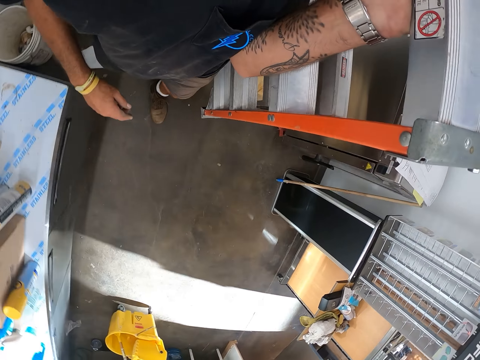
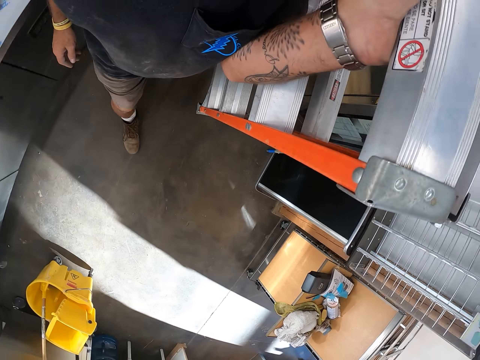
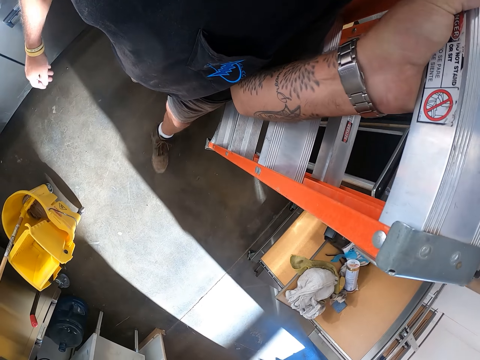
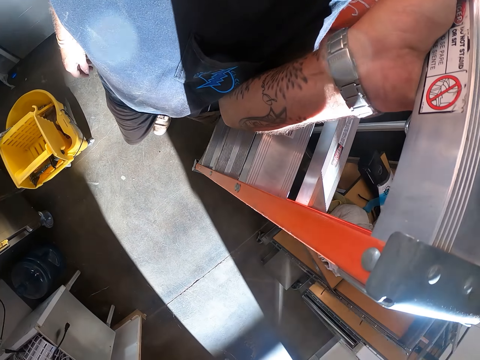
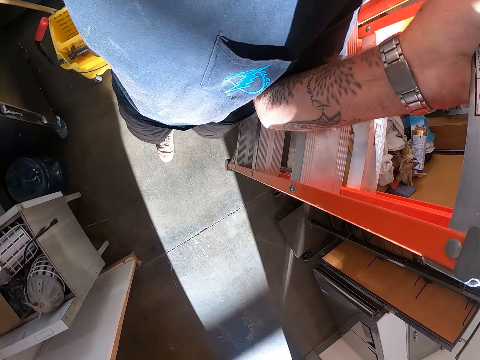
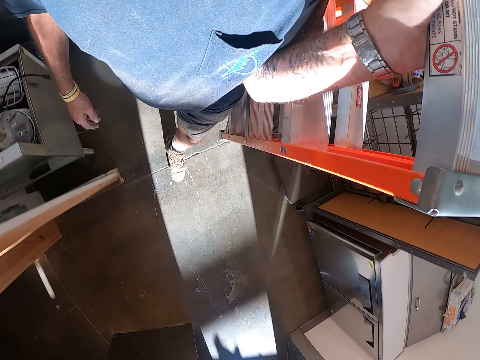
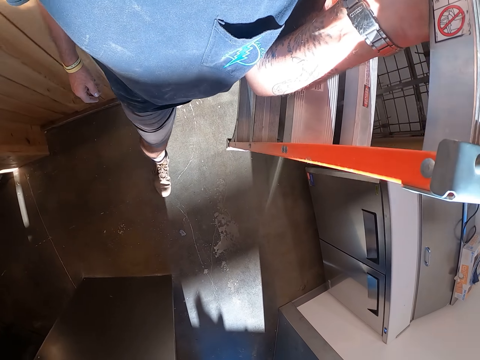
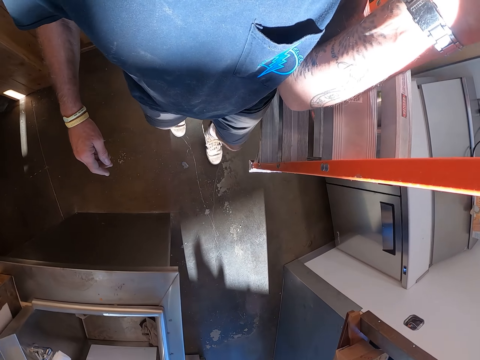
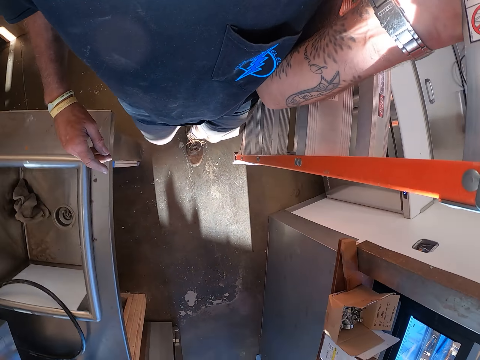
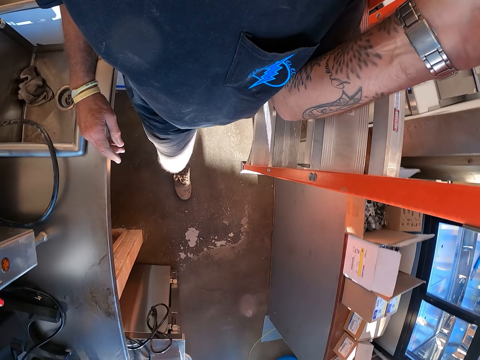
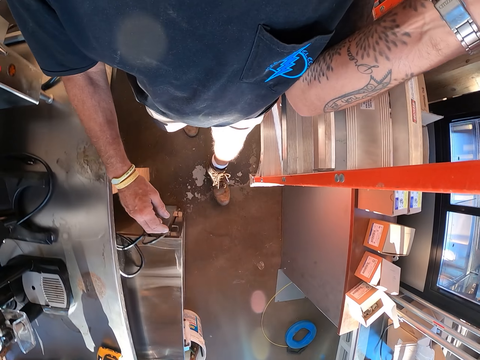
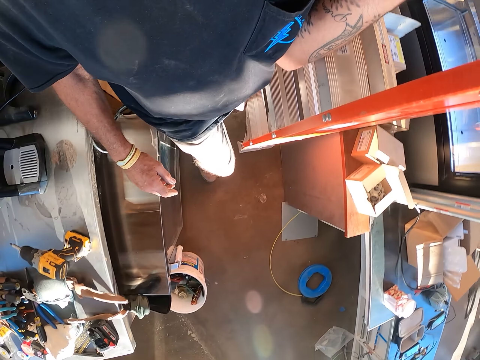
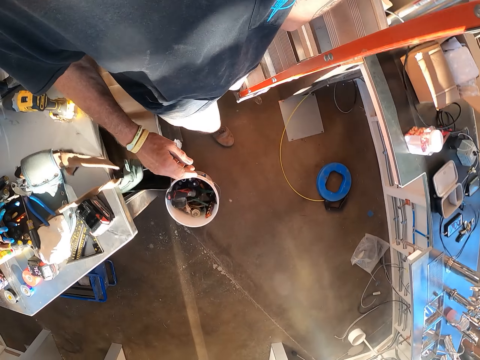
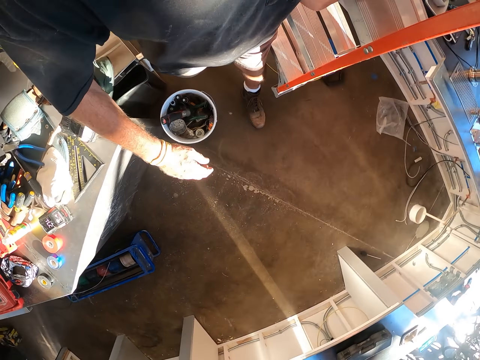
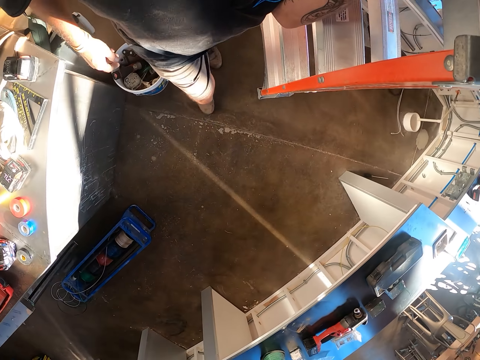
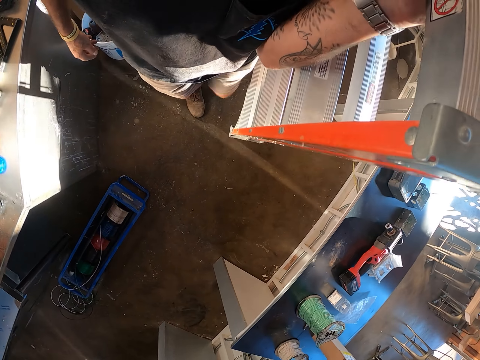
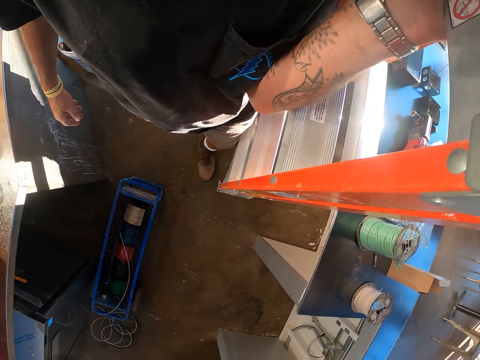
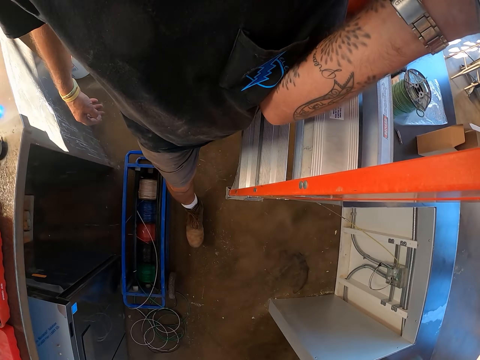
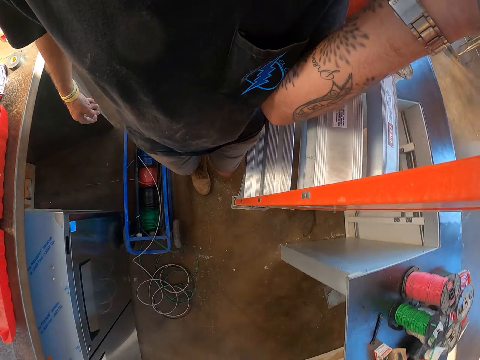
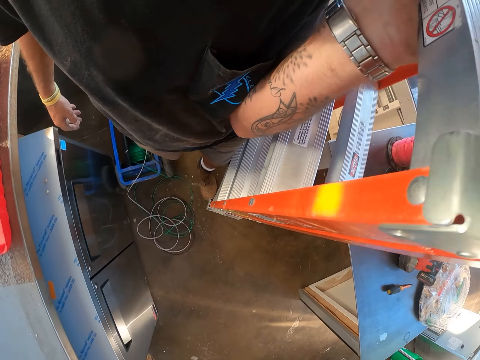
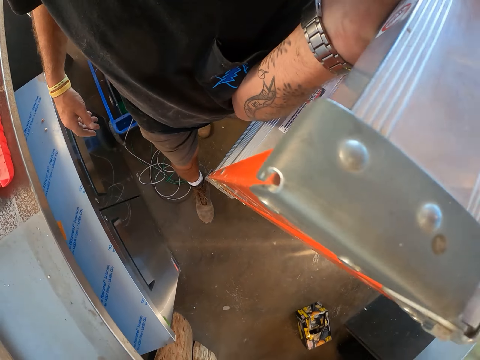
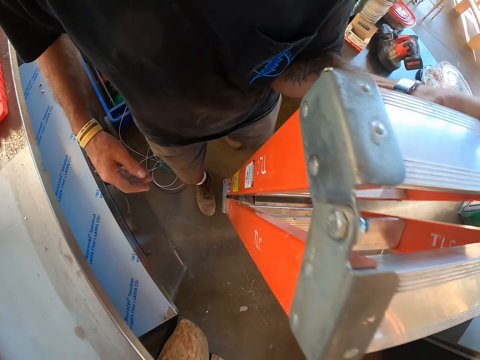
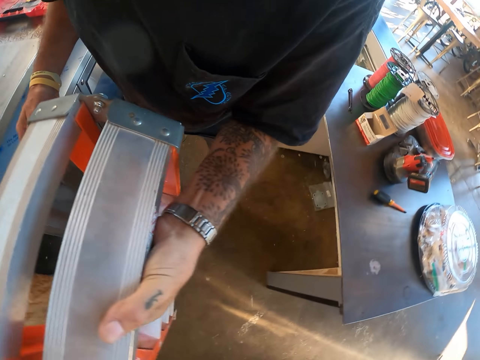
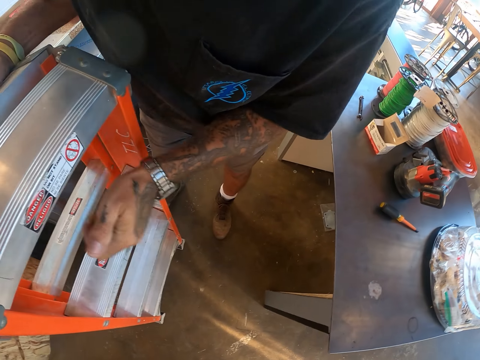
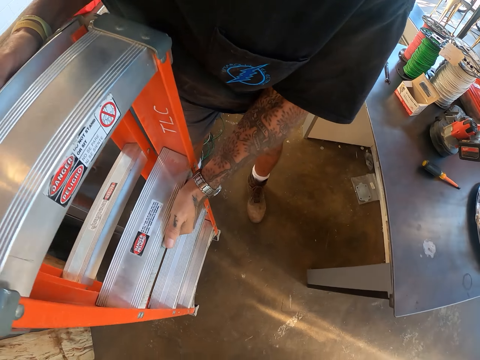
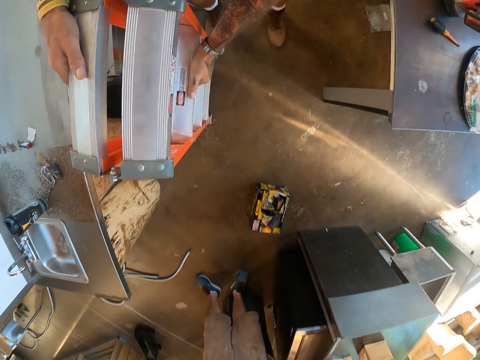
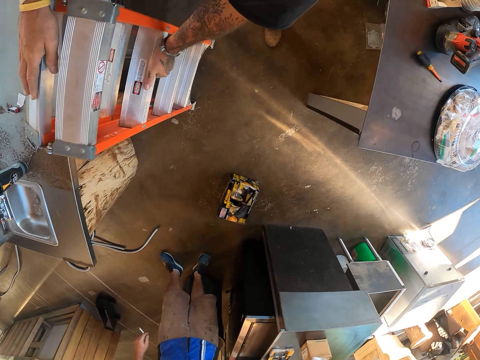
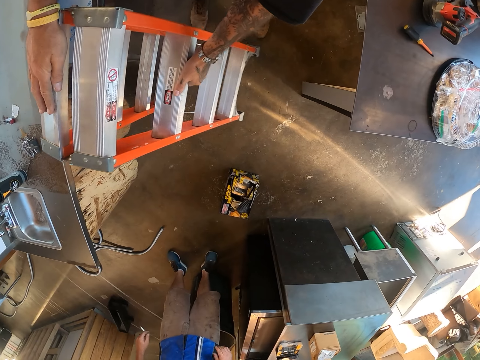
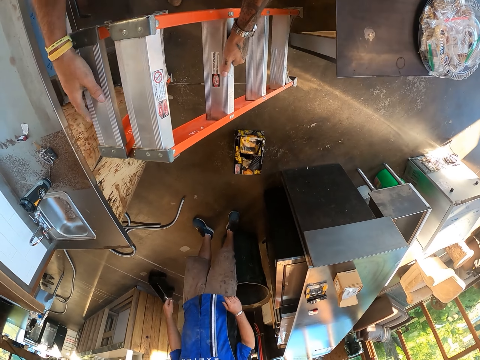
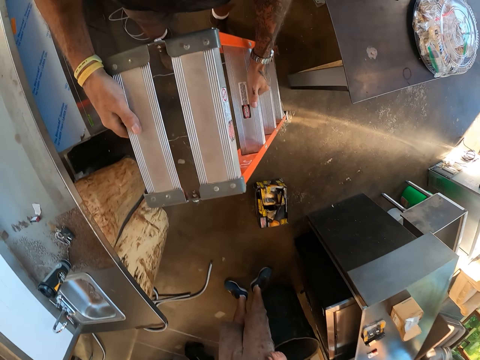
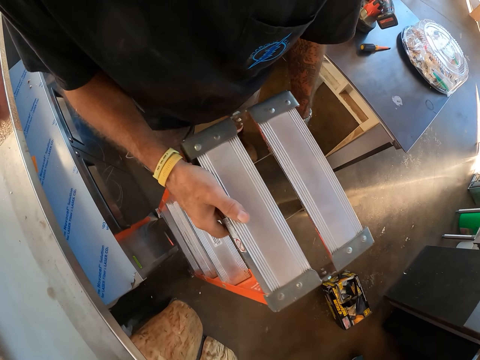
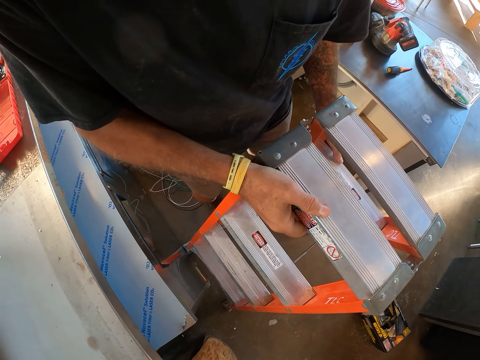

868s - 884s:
The camera wearer puts the ladder down. They adjust the ladder.

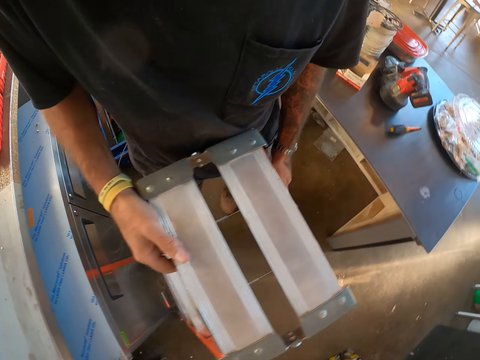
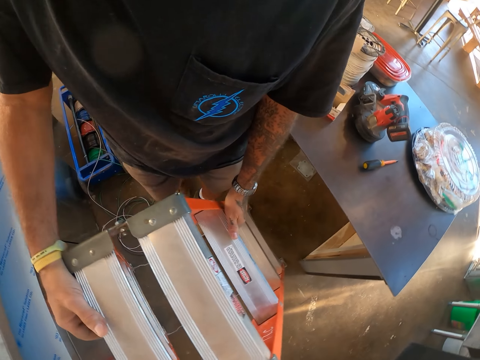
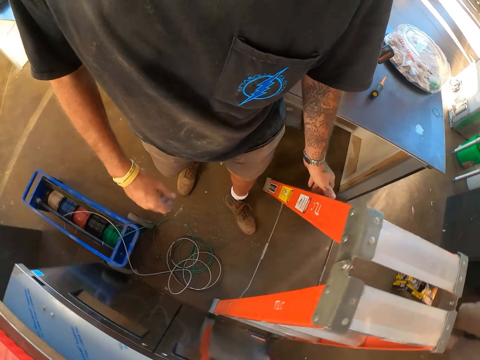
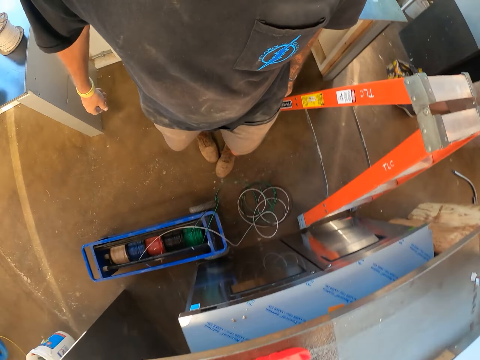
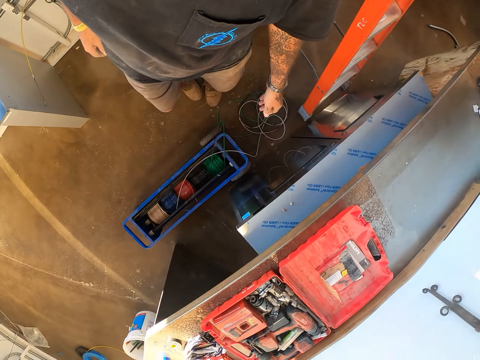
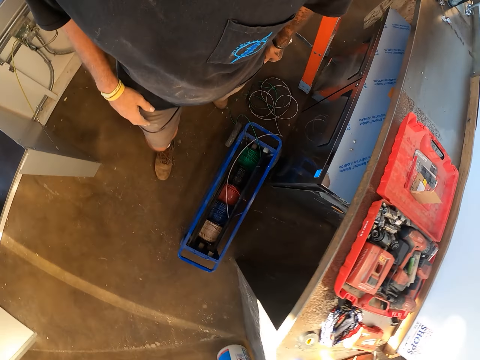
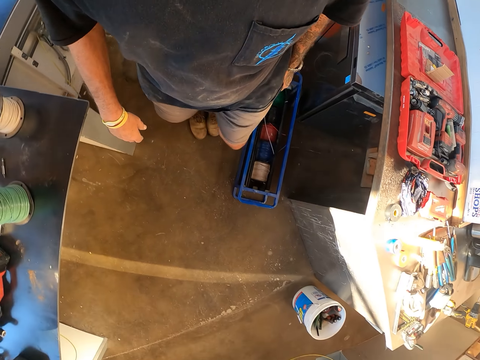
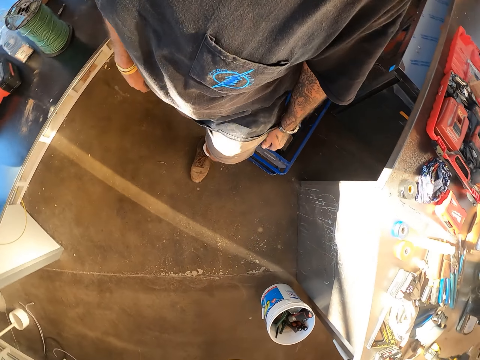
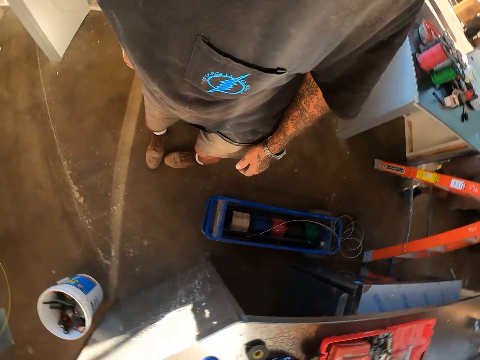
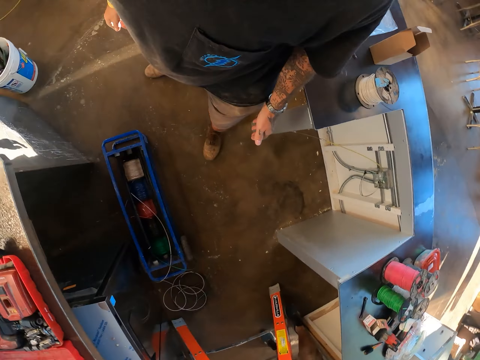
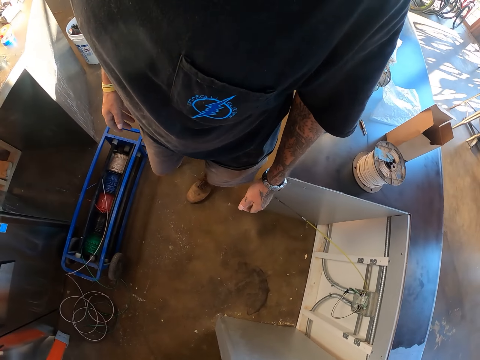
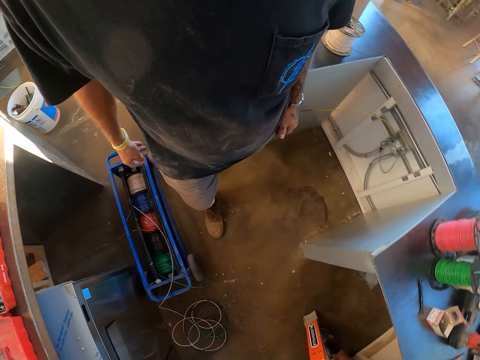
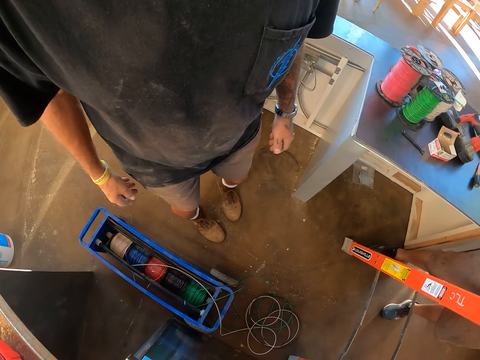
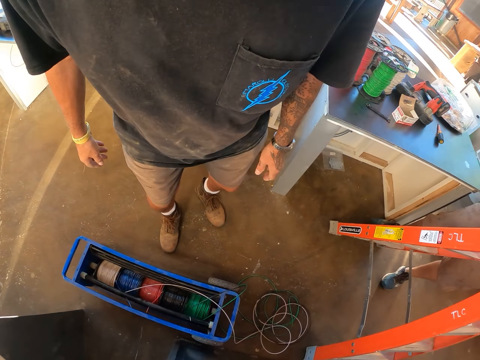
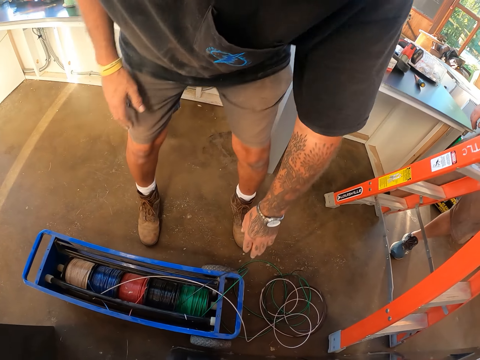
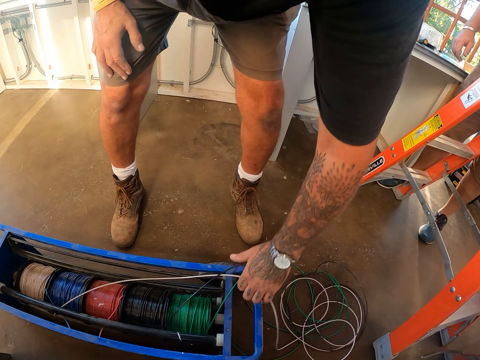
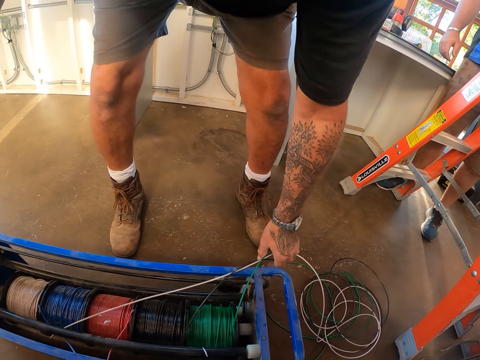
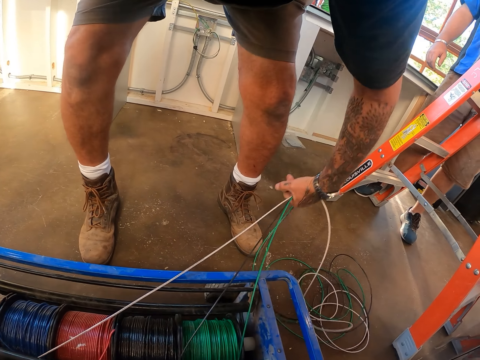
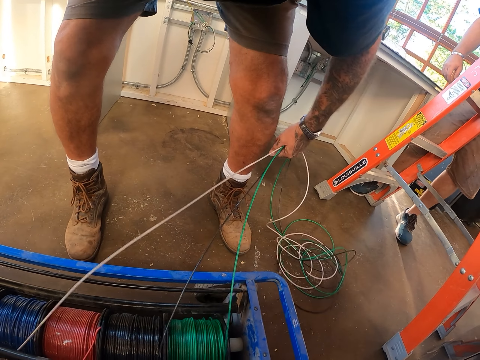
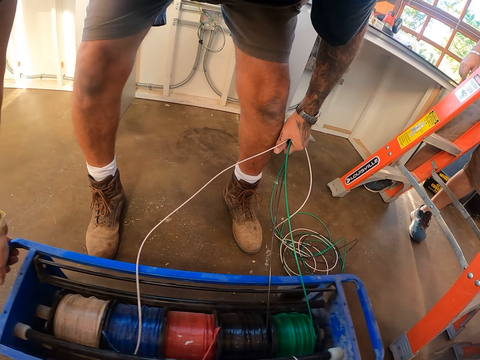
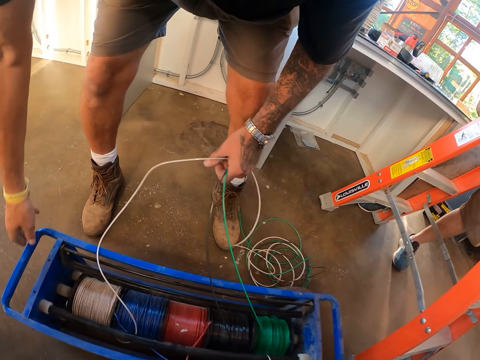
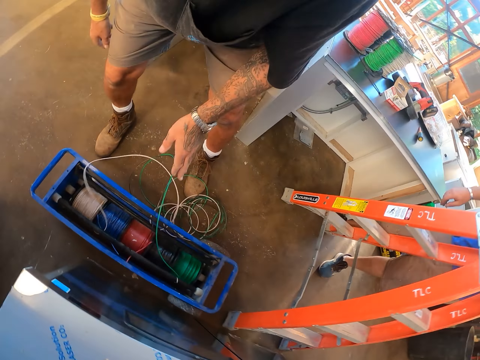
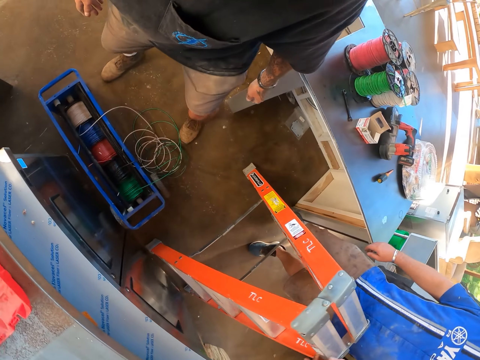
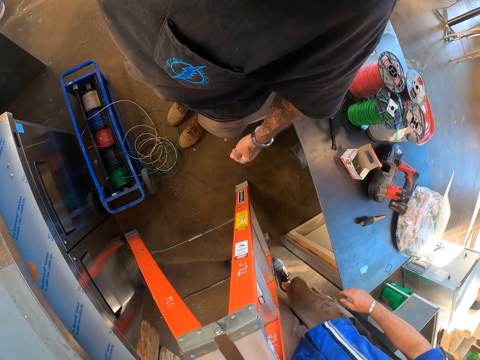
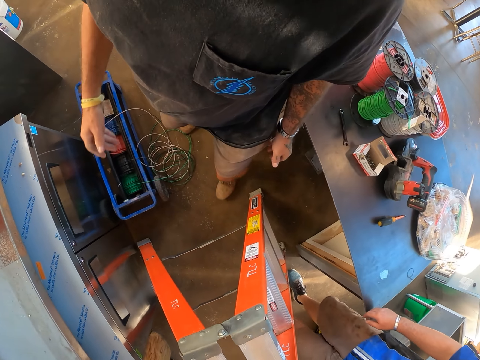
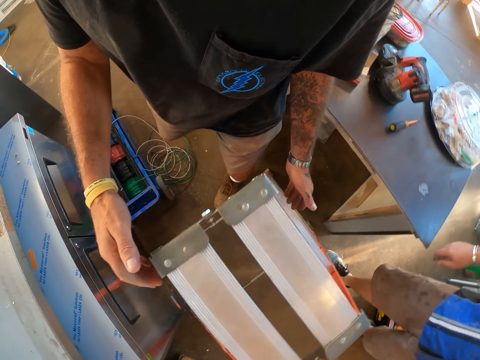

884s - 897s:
The camera wearer walks around. They touch the wires in the electrical wire dispenser. They pick up the cable wires and drop the cable wires.
